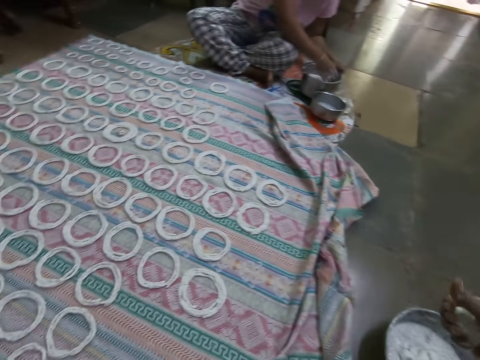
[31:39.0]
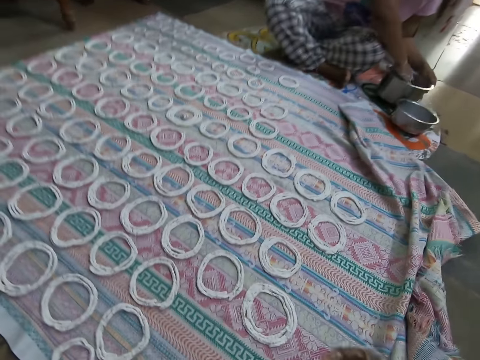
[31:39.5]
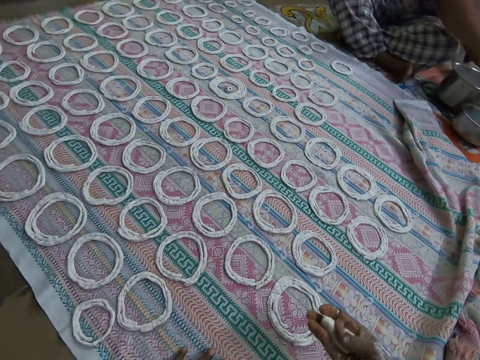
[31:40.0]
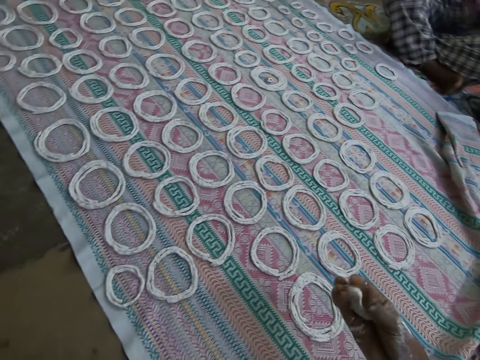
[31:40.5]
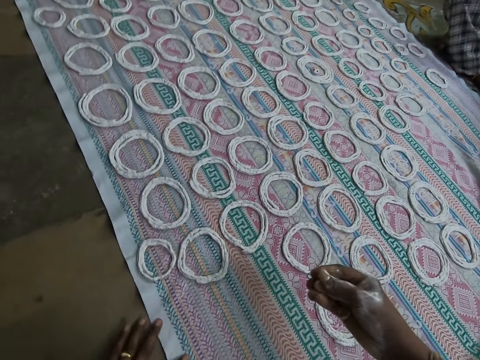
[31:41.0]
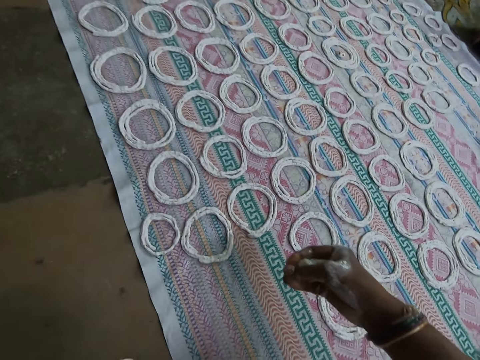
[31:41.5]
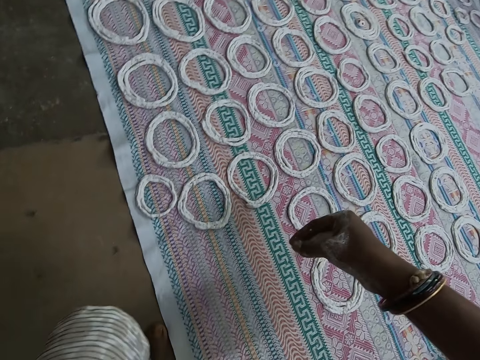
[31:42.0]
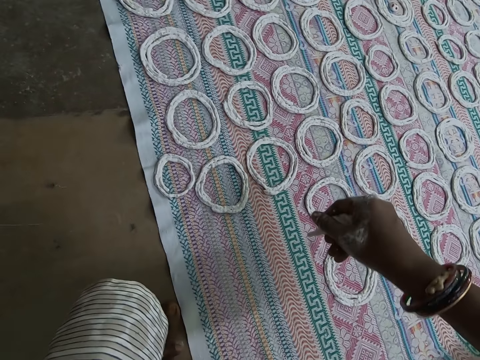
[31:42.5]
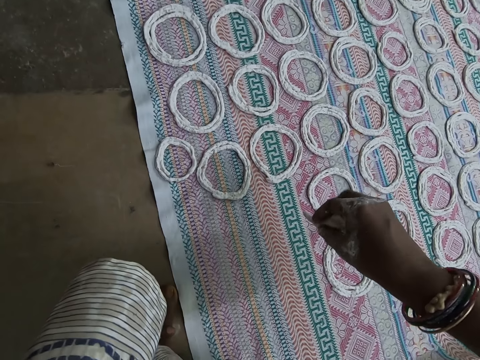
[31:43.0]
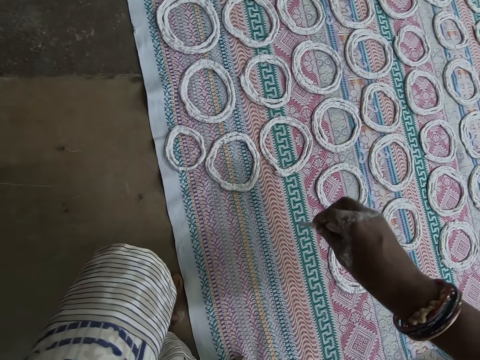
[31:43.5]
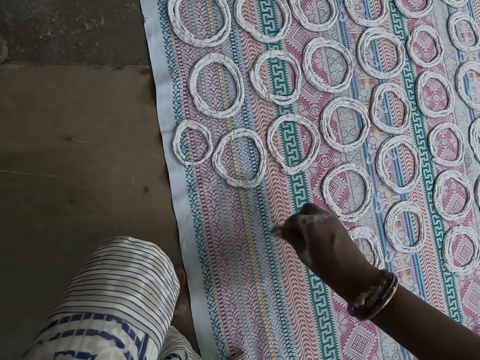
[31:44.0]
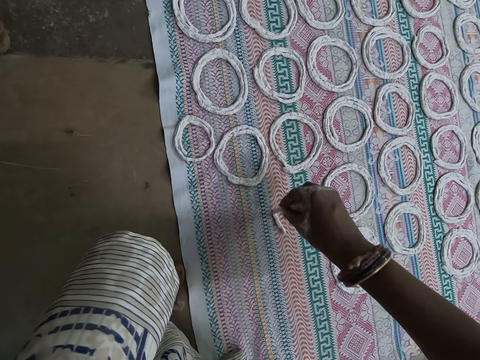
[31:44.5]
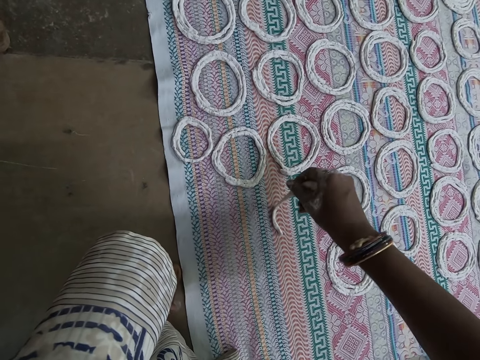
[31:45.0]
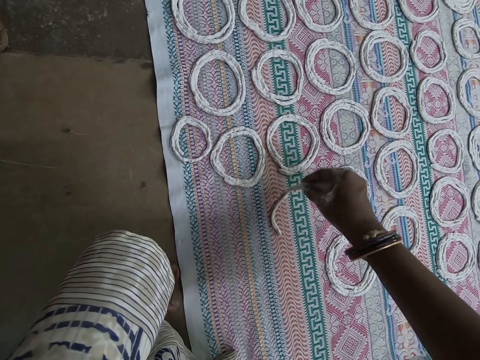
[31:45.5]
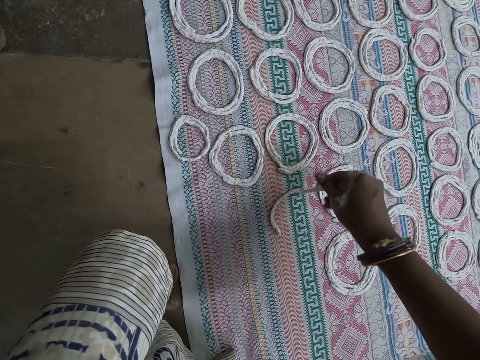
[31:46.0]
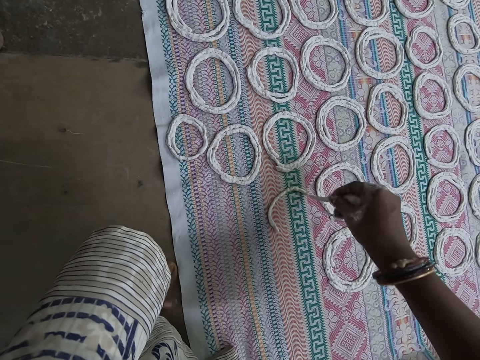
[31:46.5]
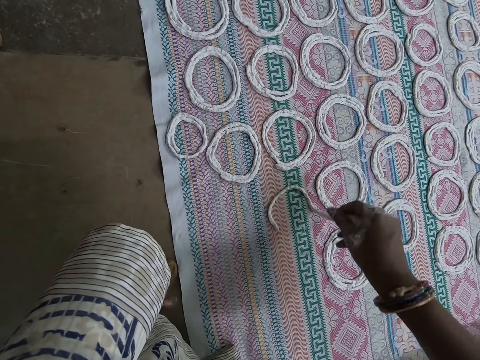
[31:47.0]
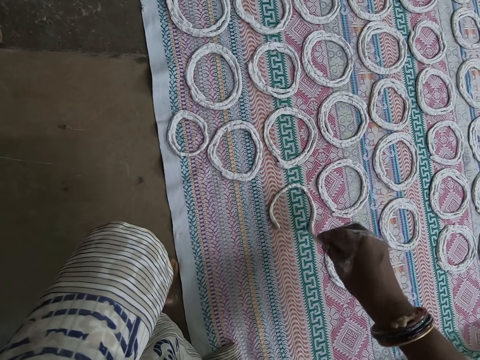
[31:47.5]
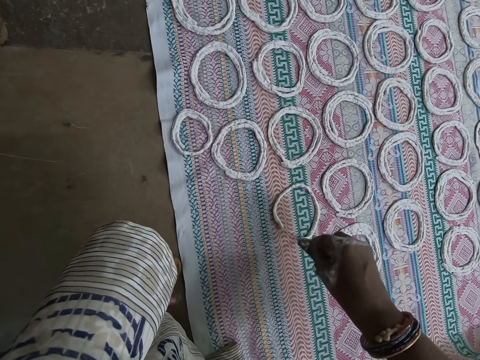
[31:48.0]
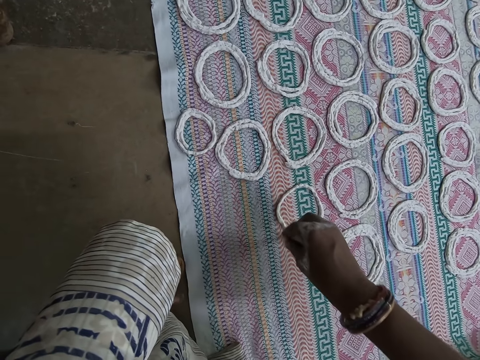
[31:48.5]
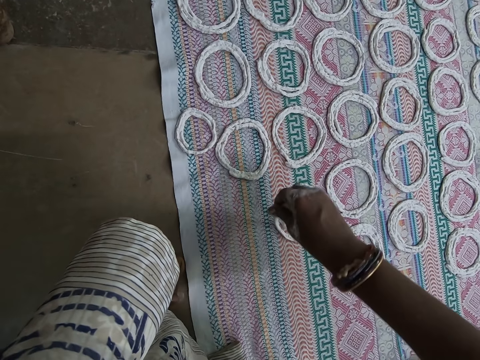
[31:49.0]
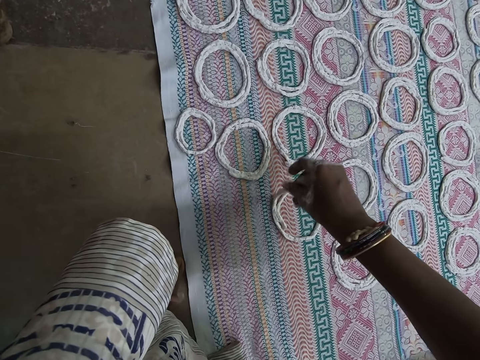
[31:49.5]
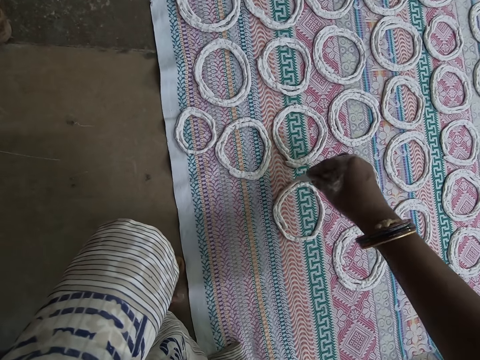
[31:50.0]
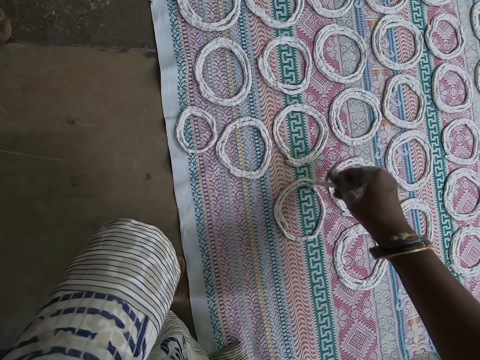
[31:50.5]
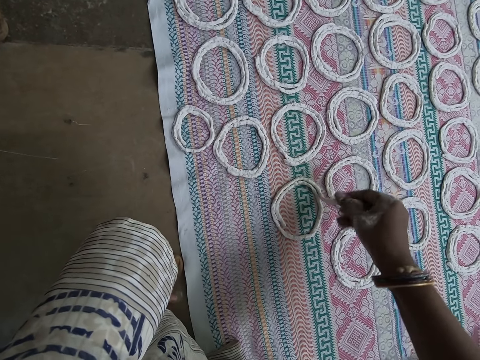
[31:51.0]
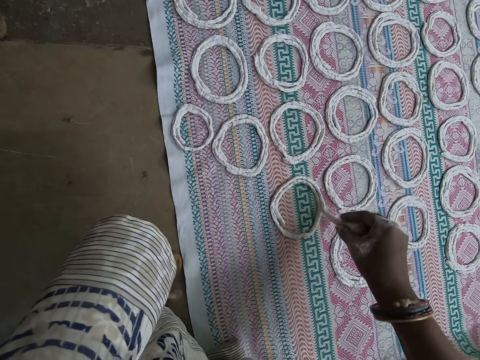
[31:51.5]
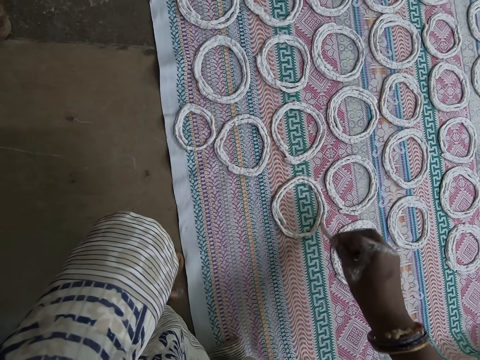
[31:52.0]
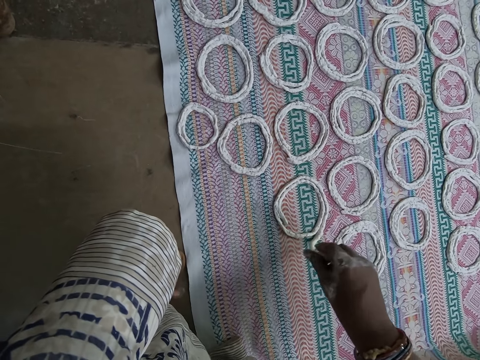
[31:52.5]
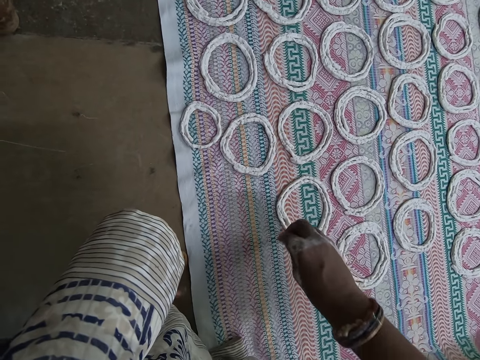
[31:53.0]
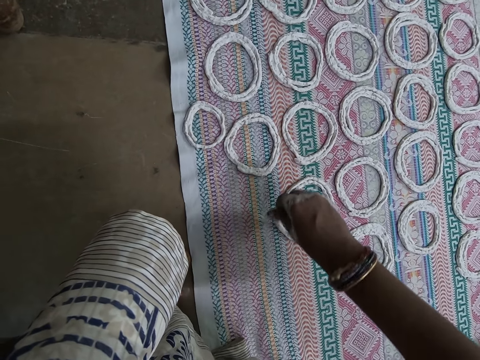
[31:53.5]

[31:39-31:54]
The woman puts her right hand in the pot. The camera wearer squeezes the dough. The woman kneads the dough. The camera wearer places her left hand on the cloth on the floor. She squeezes the dough, molds the murukku on the cloth with her right hand, and rolls the dough.

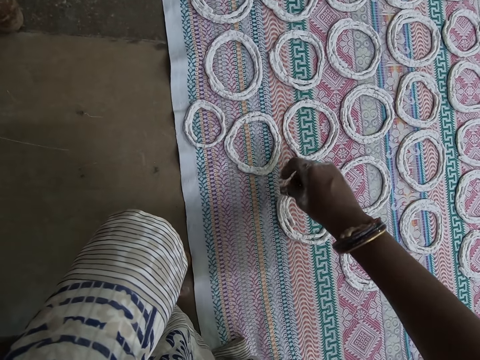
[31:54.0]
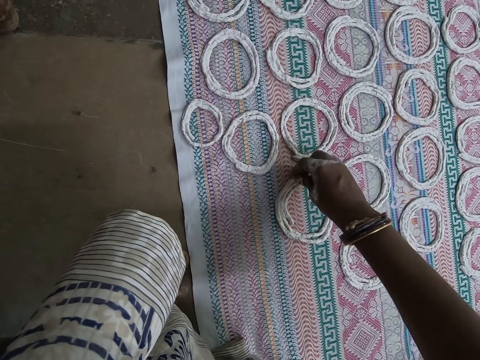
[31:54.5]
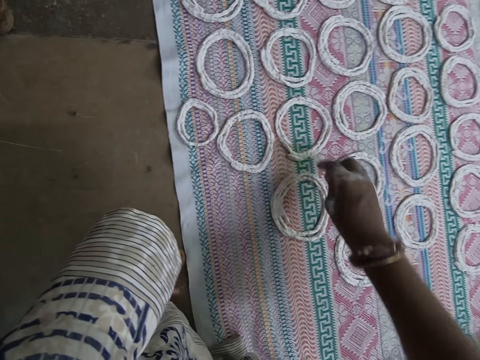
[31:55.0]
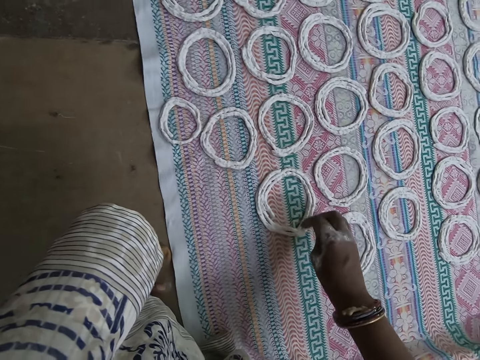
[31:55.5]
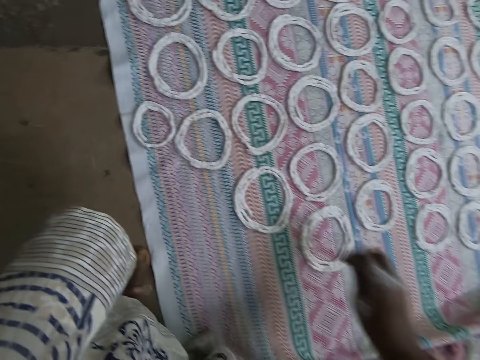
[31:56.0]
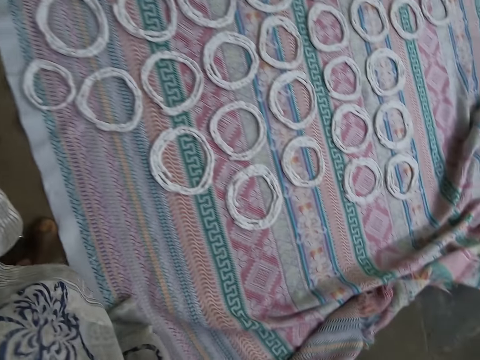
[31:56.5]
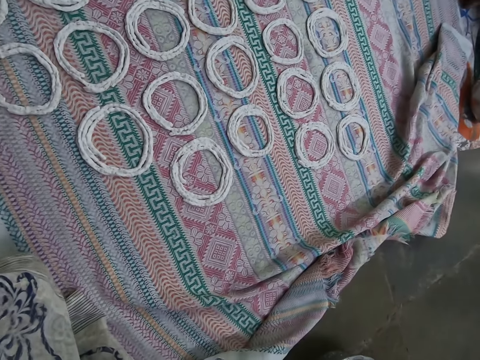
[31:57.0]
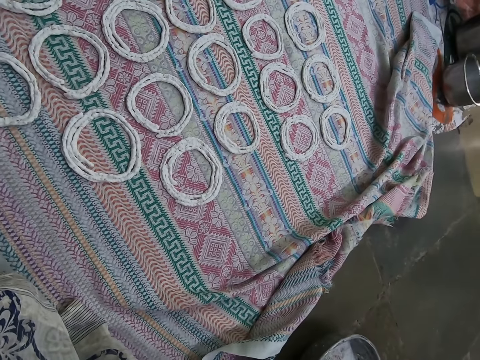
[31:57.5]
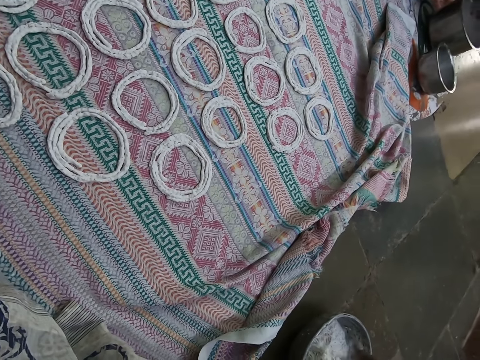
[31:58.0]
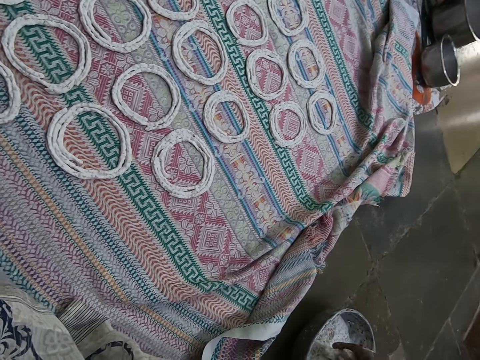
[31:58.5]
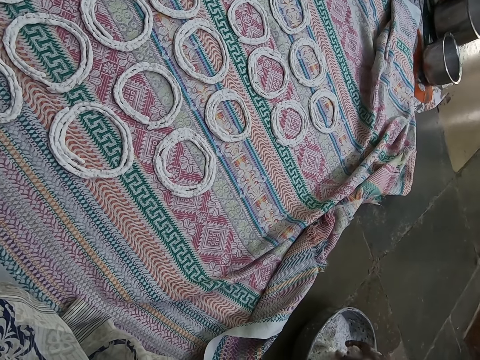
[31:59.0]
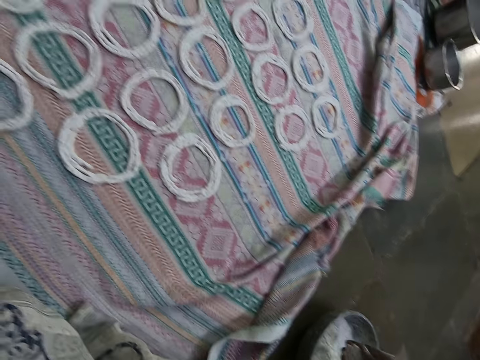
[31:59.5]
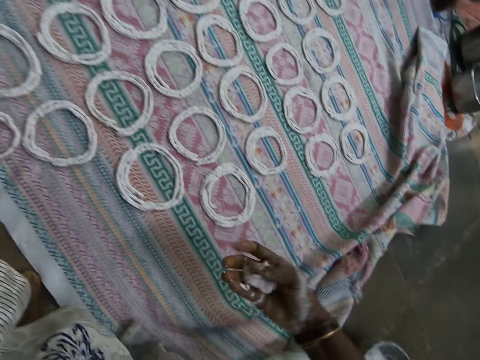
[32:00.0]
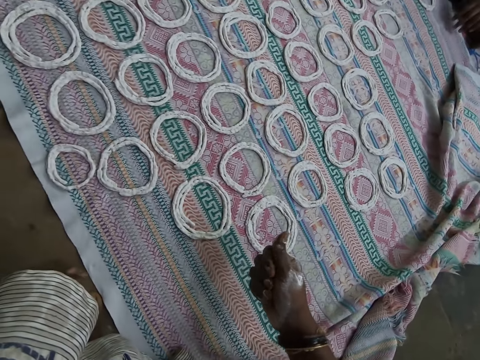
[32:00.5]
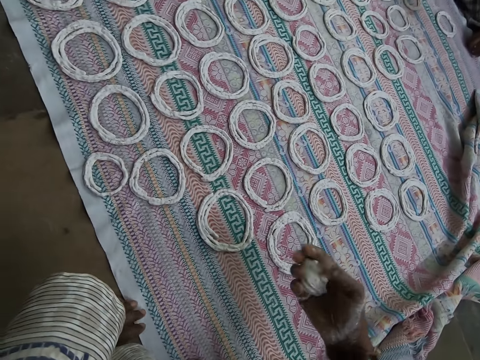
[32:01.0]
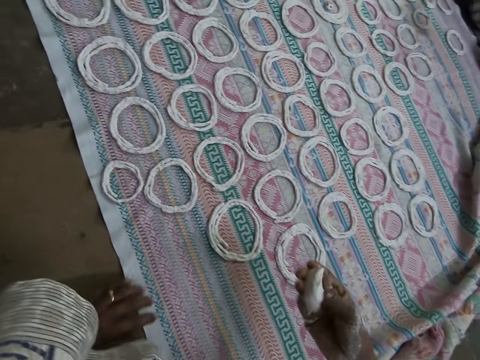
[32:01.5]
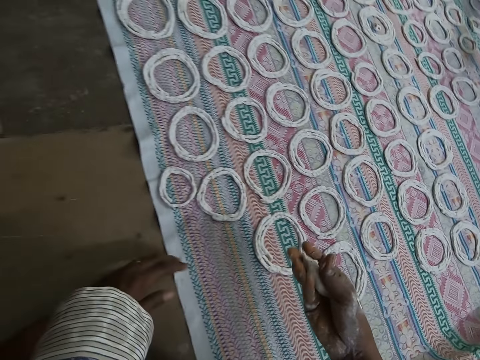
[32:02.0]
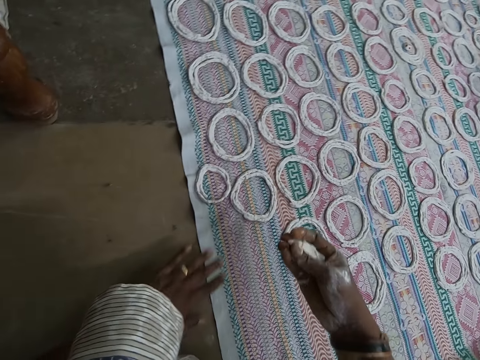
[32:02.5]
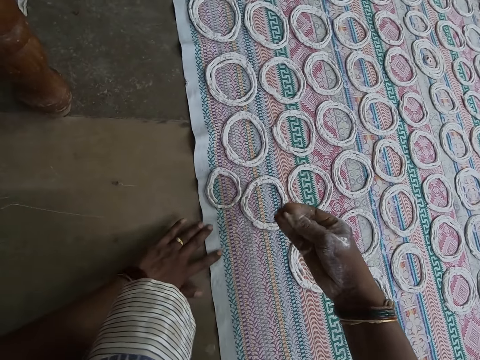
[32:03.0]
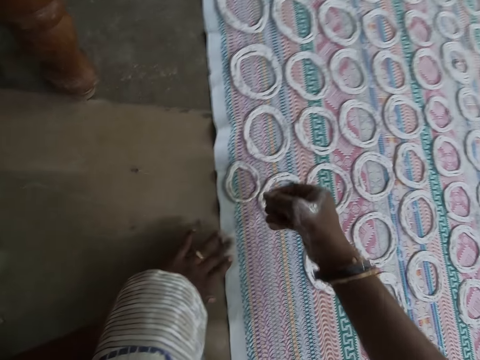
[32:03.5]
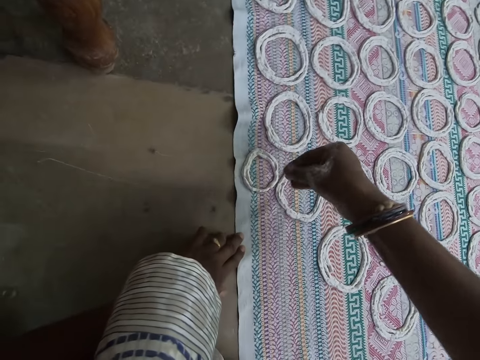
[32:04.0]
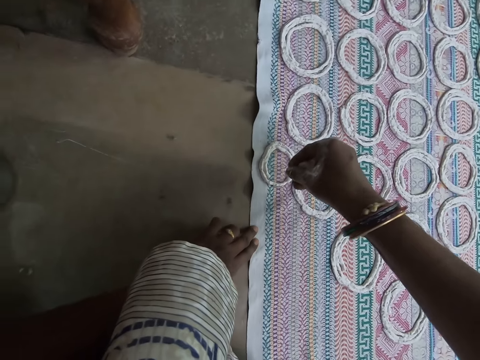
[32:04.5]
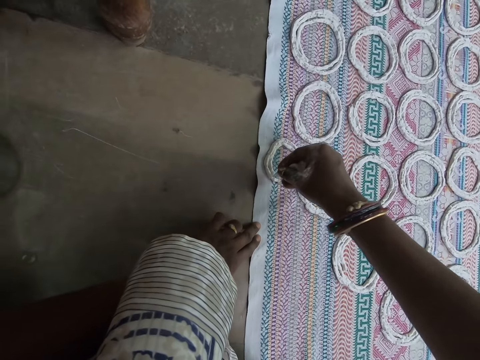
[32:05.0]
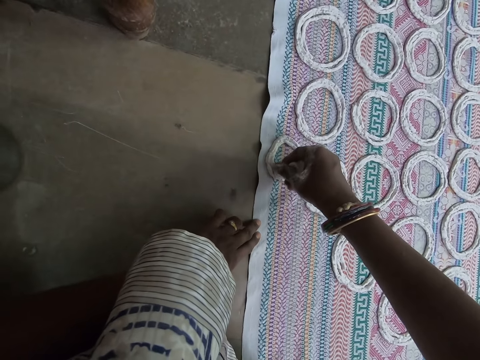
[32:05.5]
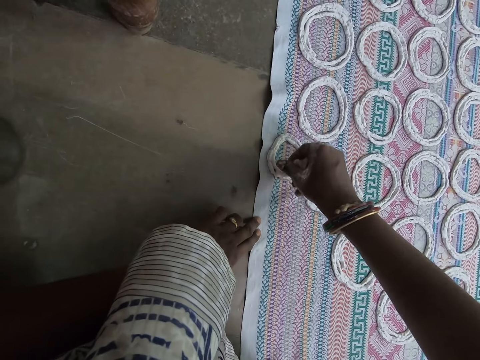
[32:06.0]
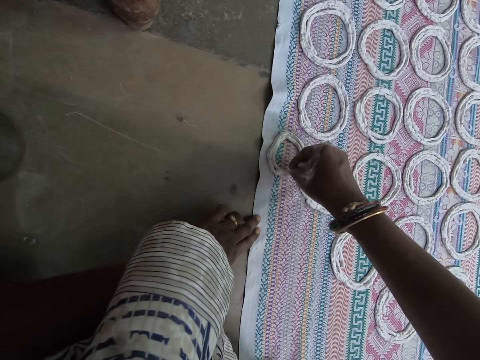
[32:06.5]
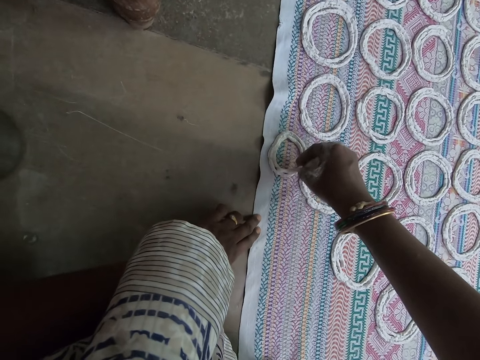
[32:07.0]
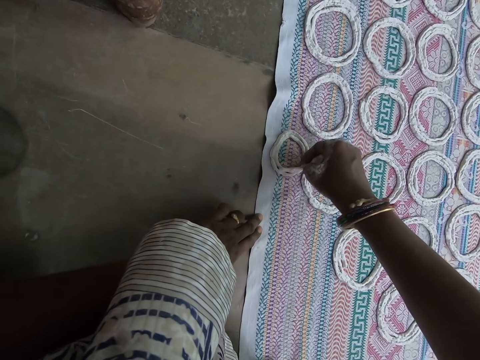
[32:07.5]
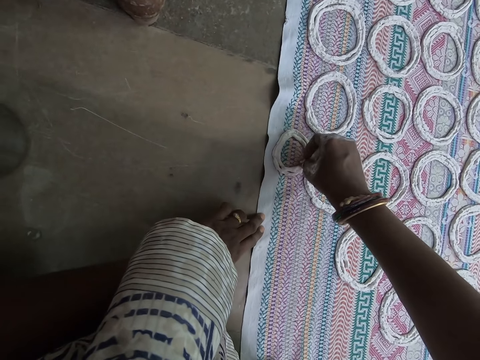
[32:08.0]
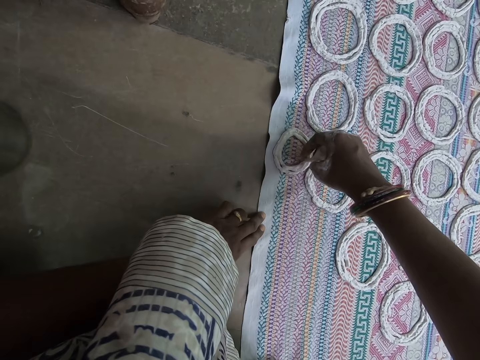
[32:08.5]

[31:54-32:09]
The camera wearer takes some murukku flour from the metal bowl on the floor with her right hand. She cuts the dough with the hand. She presses the murukku flour with her right hand. She shapes the murukku flour on the sheet of cloth on the floor with her right hand.
